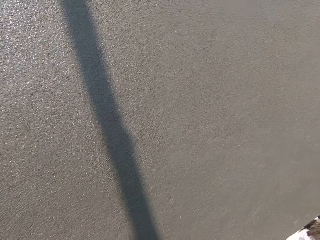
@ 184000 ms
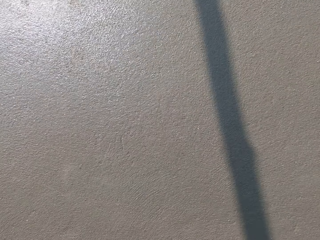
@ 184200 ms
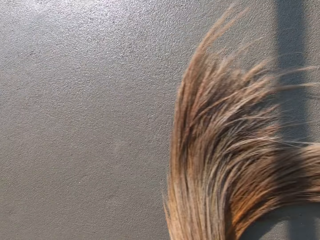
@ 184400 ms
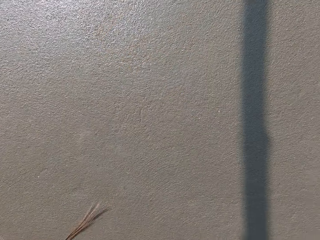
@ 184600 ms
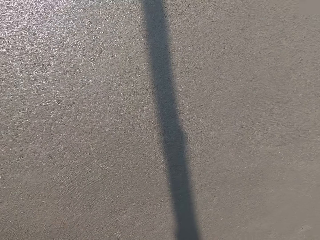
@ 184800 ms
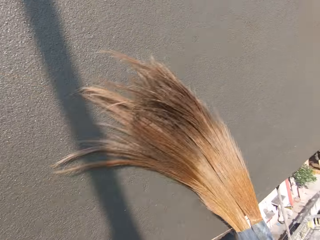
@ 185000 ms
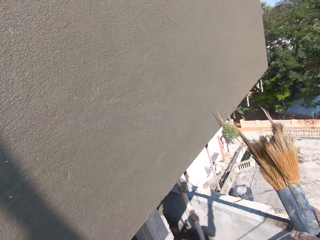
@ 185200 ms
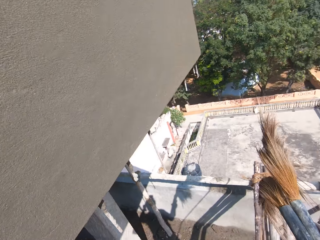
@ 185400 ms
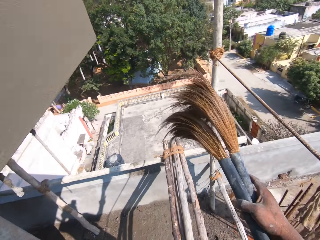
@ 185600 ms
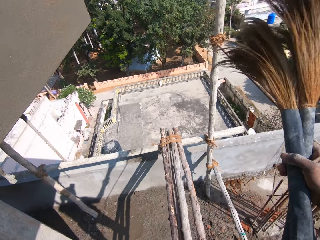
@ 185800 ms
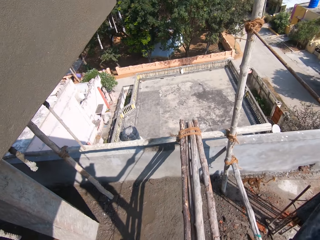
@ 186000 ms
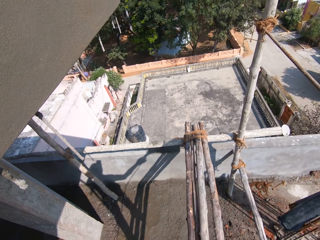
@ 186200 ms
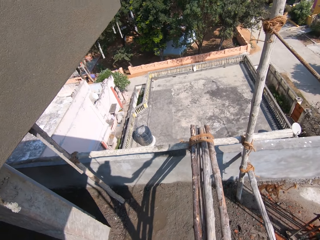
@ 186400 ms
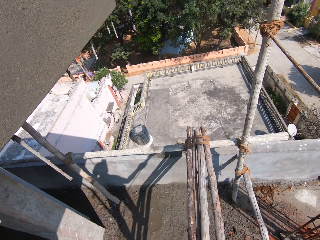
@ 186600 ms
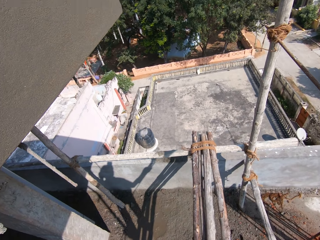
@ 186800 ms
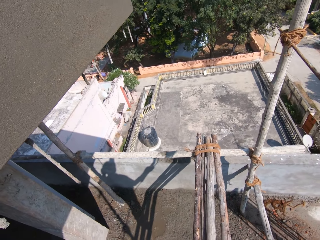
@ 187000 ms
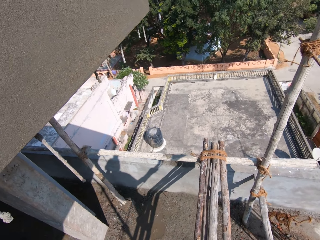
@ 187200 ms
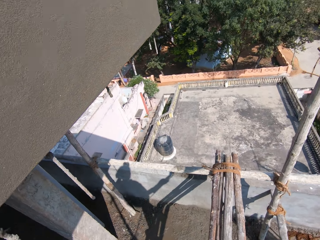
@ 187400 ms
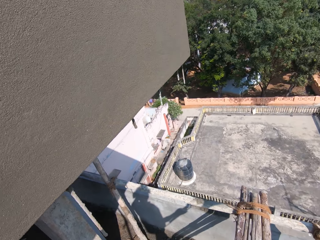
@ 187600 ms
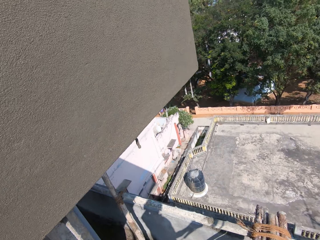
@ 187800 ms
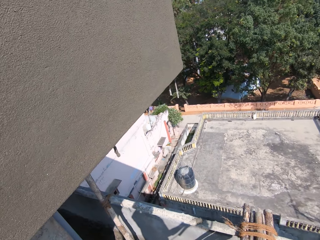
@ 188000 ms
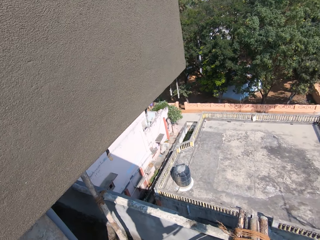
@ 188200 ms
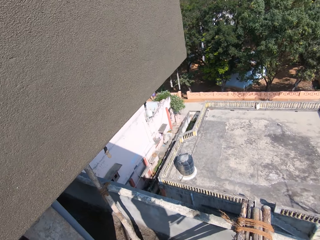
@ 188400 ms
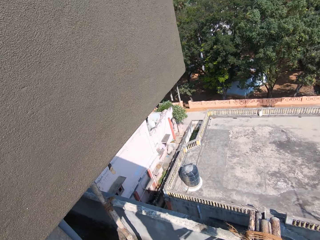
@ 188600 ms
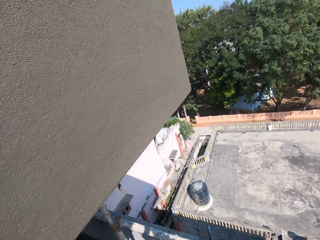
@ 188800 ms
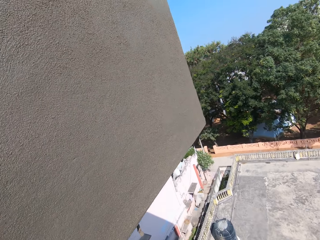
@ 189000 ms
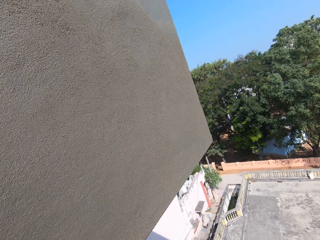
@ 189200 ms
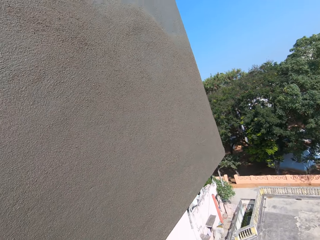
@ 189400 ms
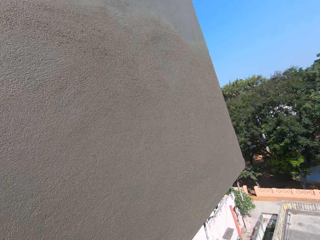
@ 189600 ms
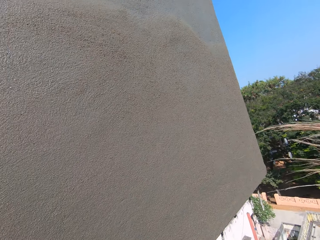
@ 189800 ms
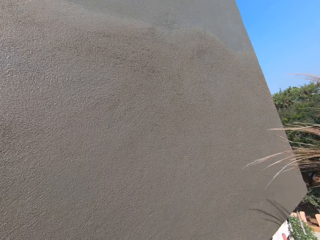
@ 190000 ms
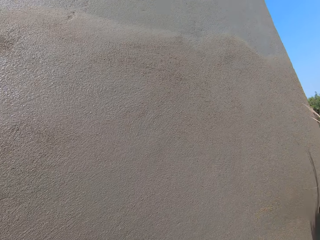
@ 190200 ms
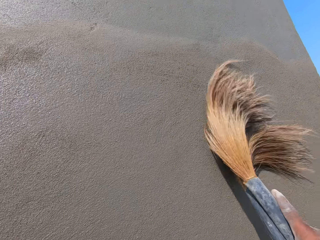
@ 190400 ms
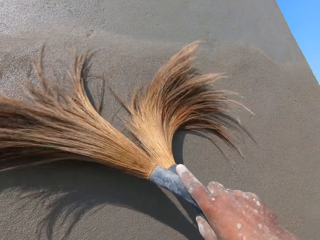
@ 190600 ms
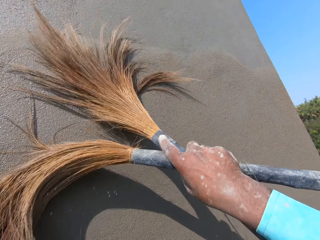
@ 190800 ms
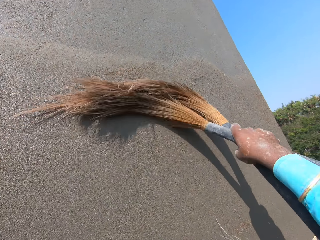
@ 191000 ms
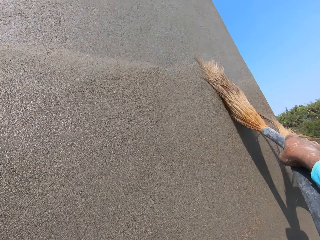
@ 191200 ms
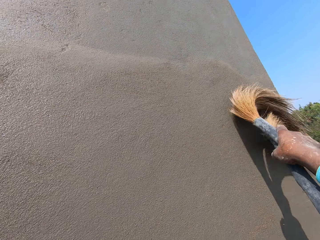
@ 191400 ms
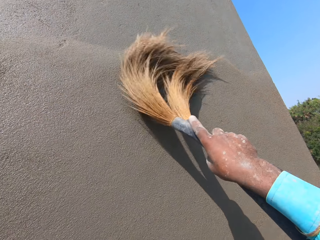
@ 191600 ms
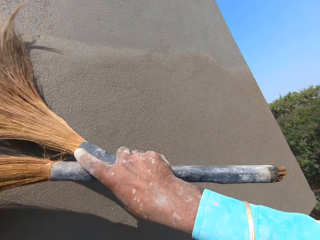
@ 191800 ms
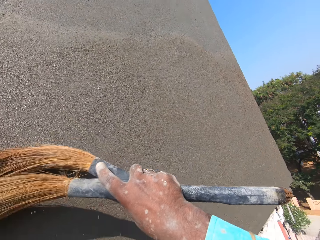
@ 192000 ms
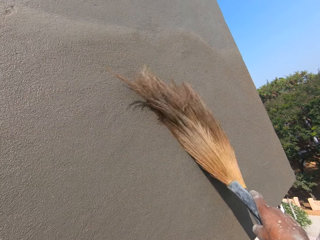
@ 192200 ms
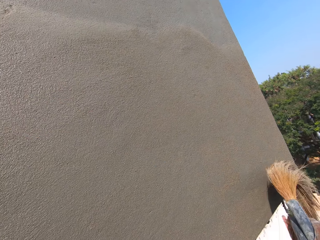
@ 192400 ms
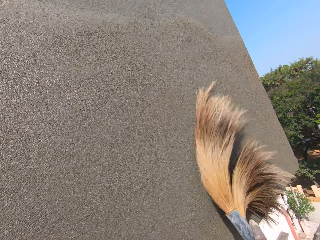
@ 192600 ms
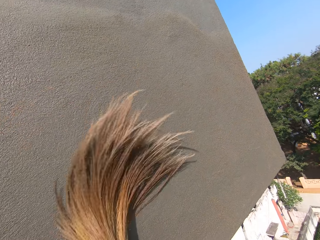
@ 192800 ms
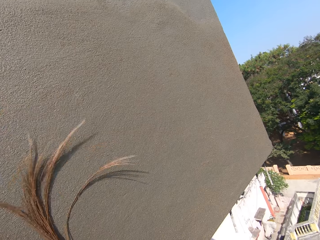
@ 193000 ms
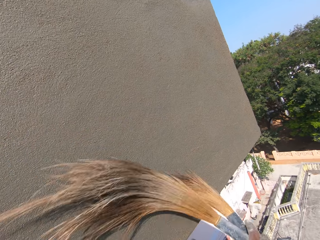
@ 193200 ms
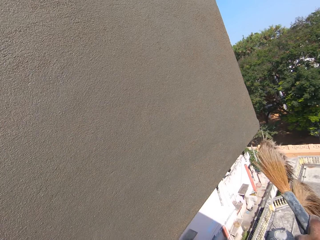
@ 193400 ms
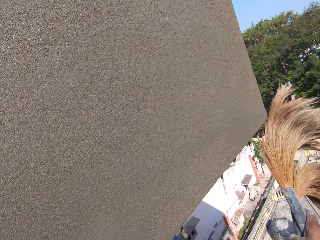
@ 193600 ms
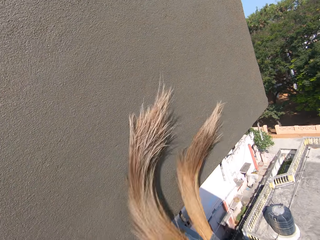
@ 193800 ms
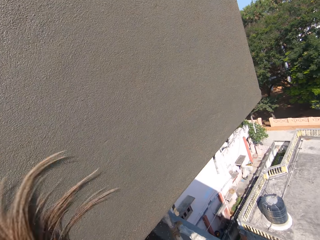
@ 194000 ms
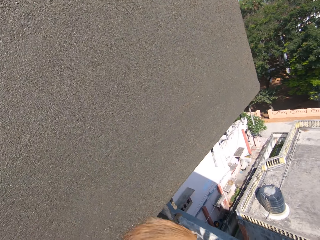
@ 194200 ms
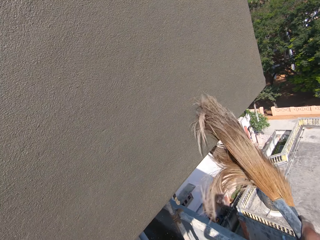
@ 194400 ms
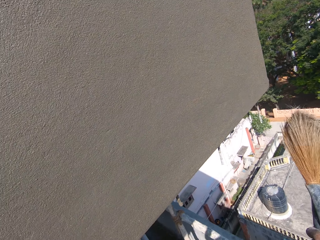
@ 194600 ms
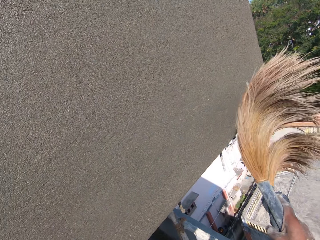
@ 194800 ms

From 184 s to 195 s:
The camera wearer moves on the wood. They wipe the wall with a broom.

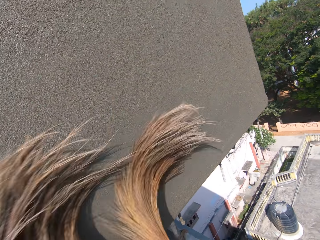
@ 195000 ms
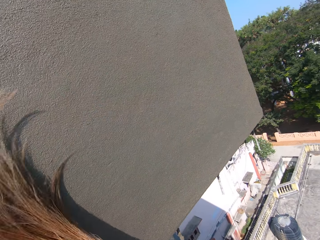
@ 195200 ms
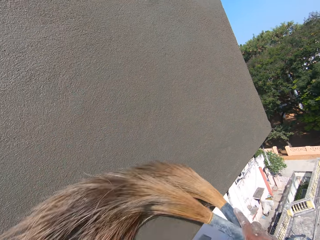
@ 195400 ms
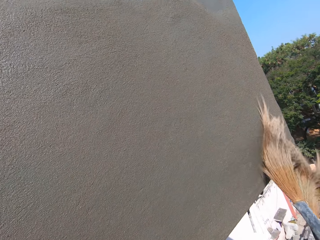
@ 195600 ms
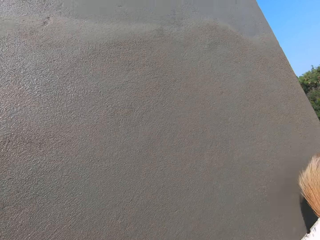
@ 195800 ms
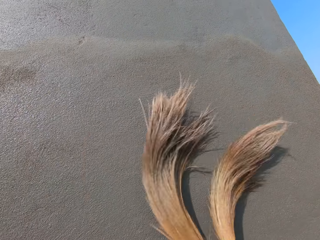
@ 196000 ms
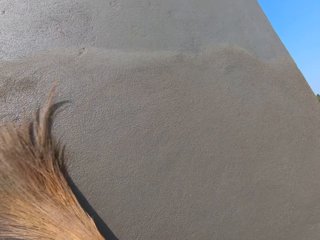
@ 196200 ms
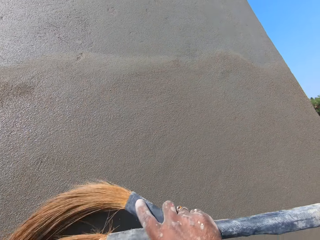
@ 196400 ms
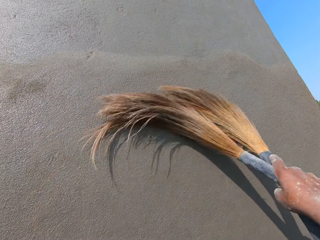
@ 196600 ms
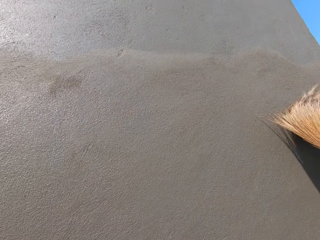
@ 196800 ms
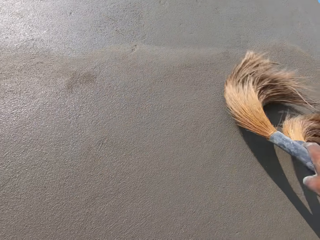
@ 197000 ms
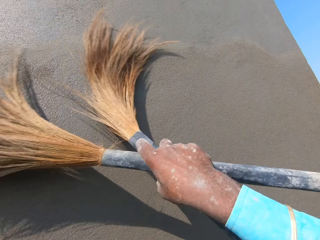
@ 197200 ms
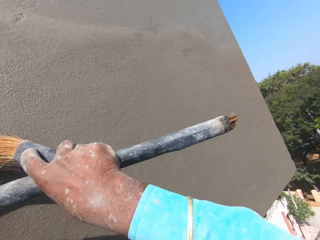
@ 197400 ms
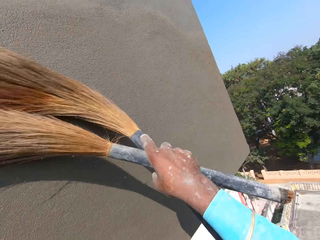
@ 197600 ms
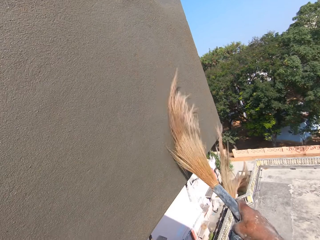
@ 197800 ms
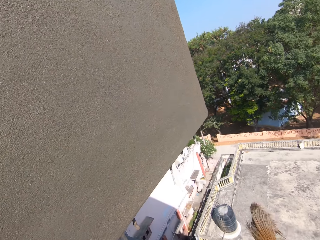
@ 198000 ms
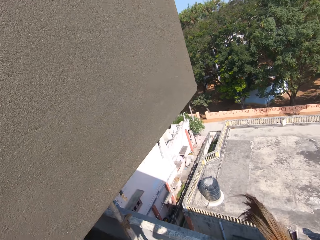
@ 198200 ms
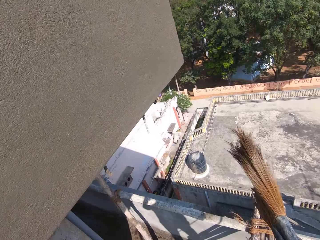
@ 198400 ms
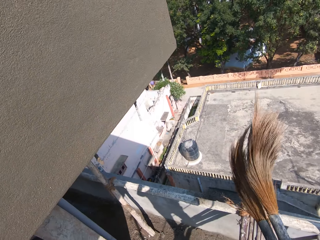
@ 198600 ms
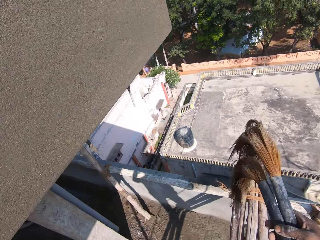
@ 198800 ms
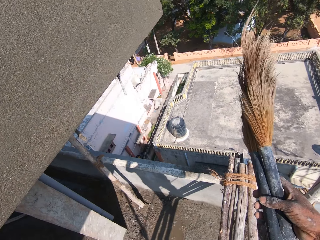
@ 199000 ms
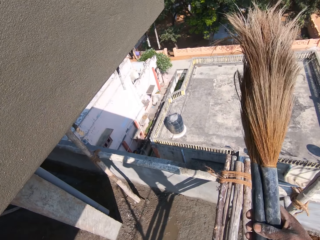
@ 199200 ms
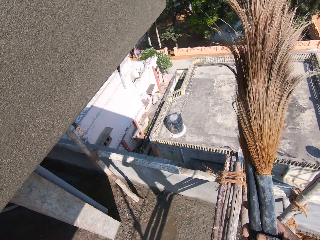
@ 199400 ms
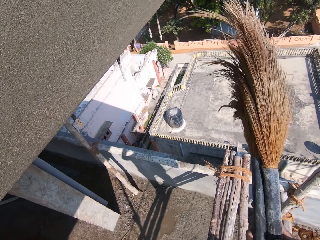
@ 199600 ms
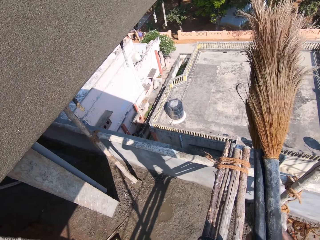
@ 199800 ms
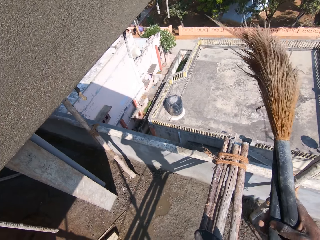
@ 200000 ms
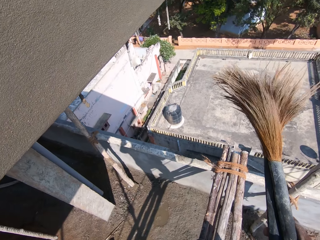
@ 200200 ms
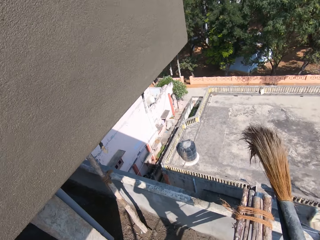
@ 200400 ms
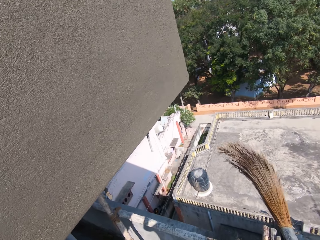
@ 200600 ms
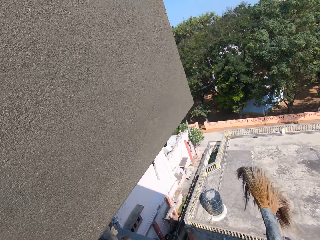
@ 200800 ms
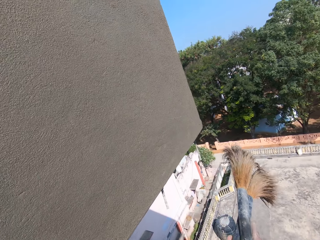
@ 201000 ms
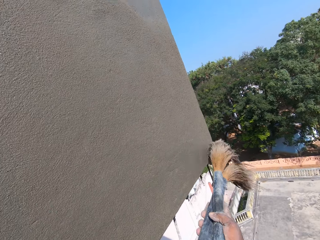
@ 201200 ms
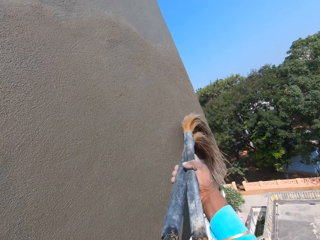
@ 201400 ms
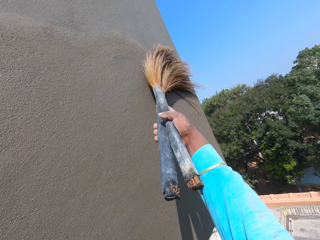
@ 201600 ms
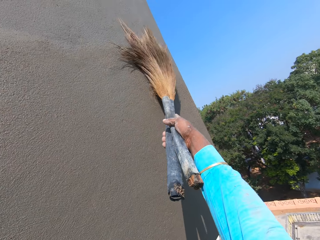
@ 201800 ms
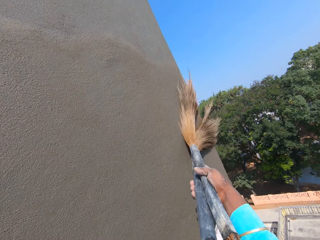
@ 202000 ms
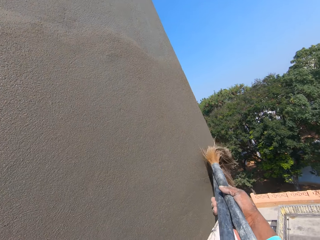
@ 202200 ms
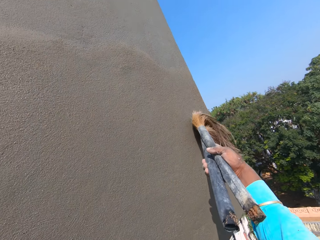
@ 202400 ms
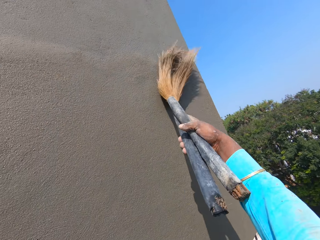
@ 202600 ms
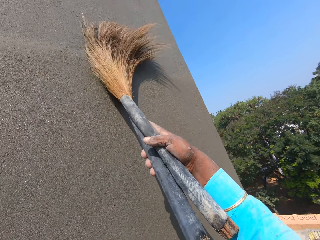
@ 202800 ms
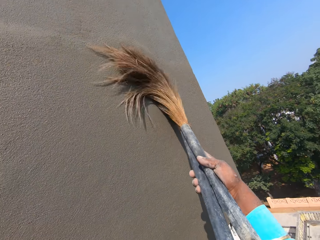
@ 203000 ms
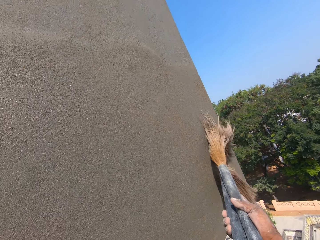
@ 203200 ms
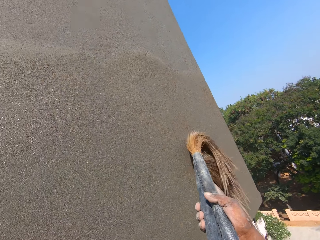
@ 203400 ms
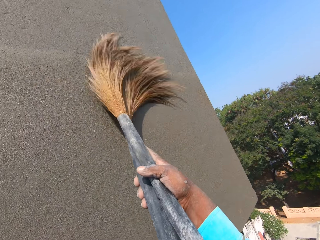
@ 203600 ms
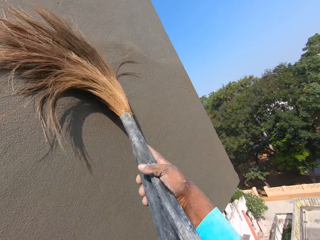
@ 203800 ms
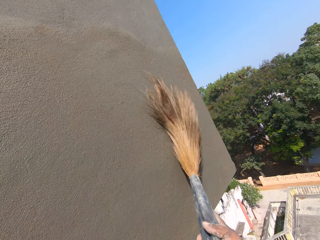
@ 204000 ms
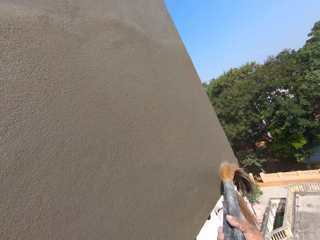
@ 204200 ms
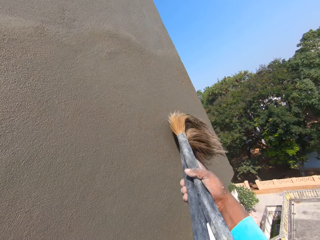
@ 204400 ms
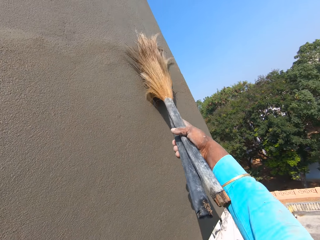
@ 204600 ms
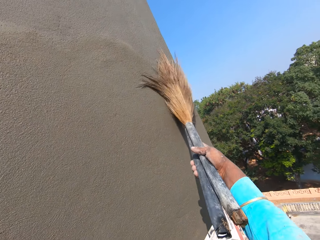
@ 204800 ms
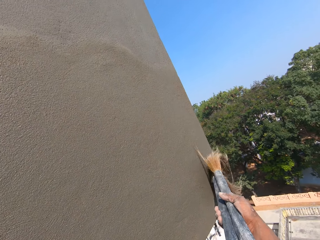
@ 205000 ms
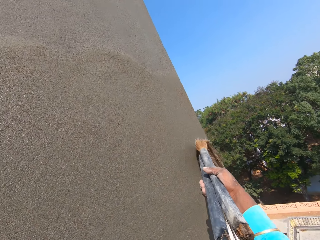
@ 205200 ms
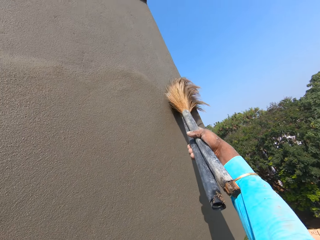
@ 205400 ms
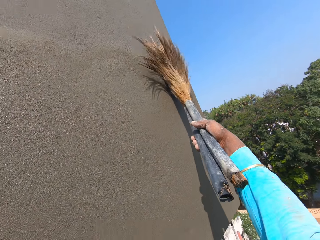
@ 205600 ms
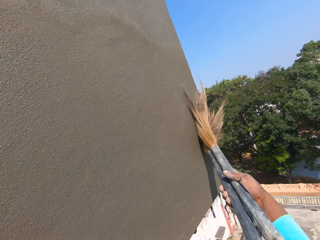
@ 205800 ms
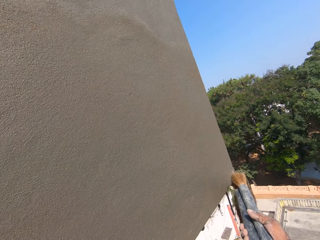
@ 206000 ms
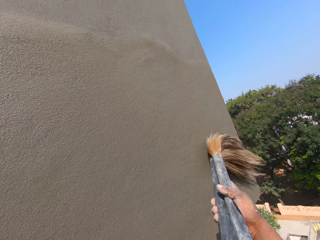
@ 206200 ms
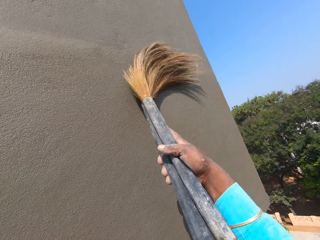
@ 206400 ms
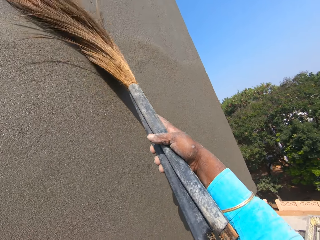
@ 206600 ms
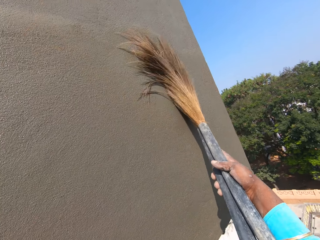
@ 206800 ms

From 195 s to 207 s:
The camera wearer attaches the broom together. They wipe the wall with the broom.
